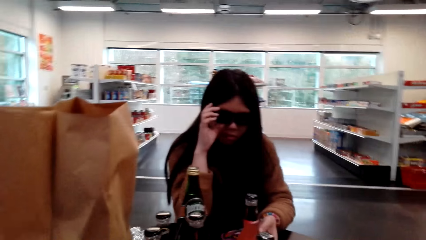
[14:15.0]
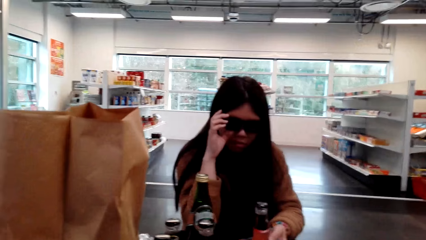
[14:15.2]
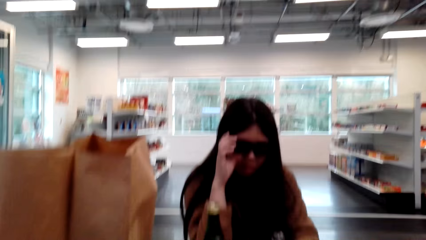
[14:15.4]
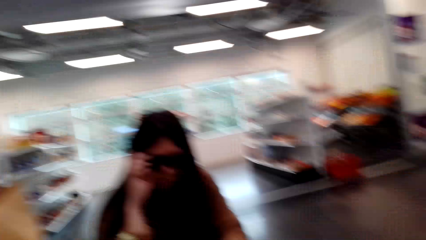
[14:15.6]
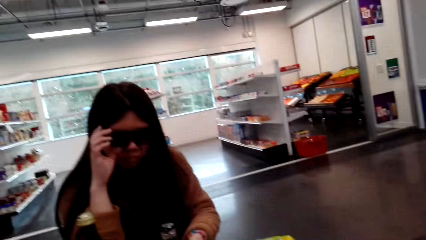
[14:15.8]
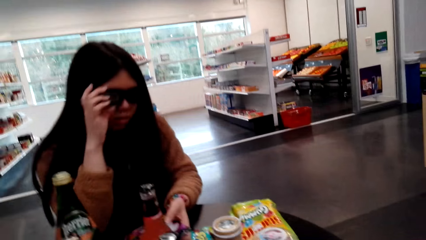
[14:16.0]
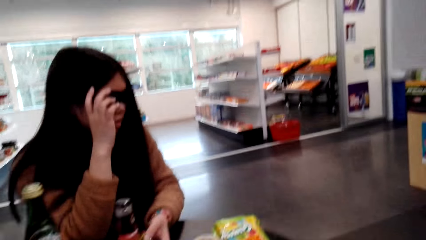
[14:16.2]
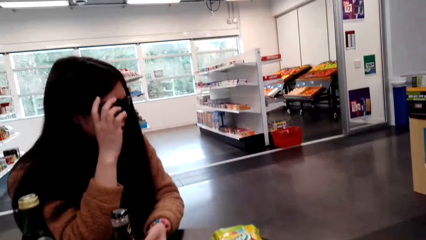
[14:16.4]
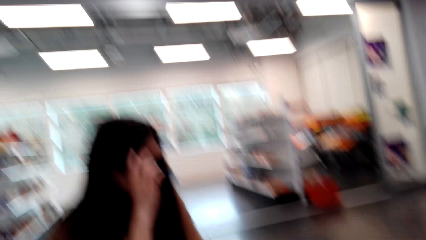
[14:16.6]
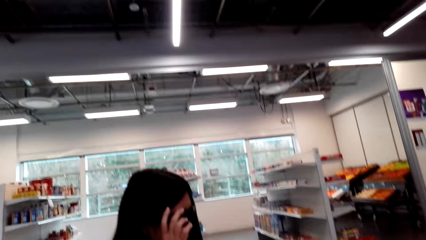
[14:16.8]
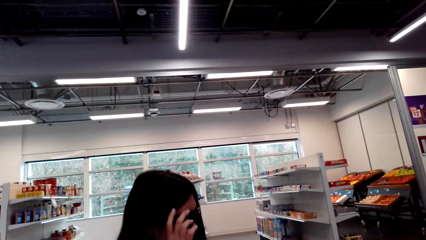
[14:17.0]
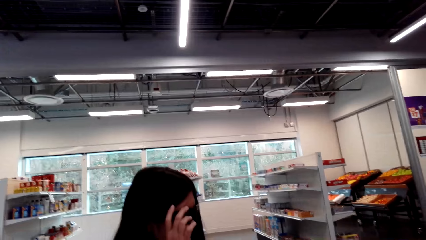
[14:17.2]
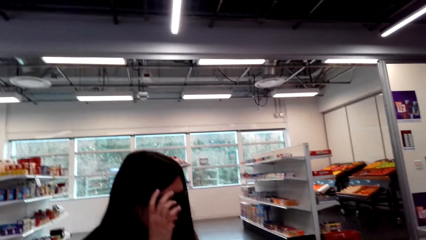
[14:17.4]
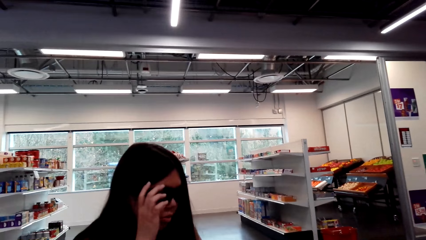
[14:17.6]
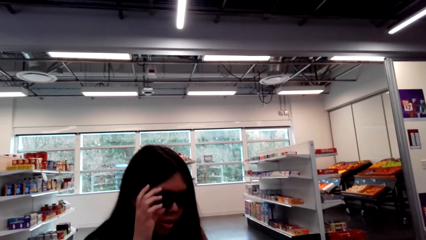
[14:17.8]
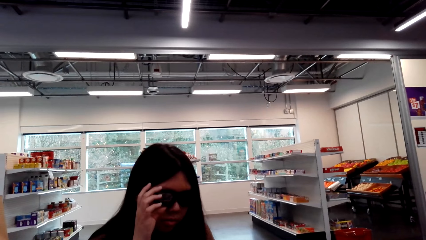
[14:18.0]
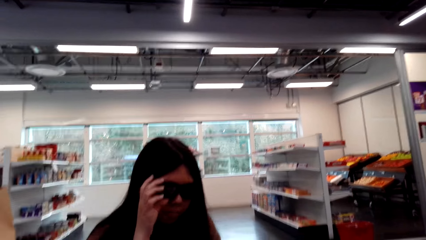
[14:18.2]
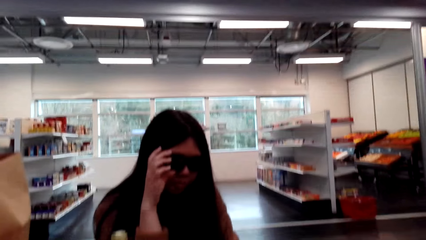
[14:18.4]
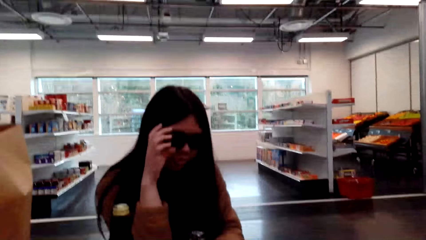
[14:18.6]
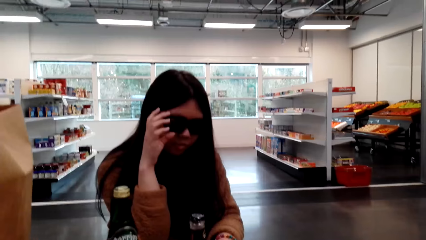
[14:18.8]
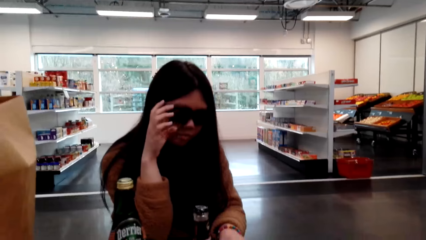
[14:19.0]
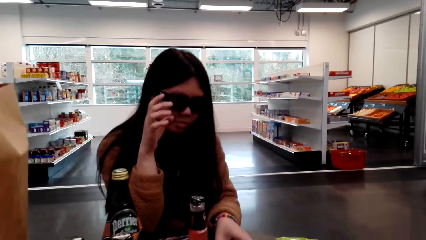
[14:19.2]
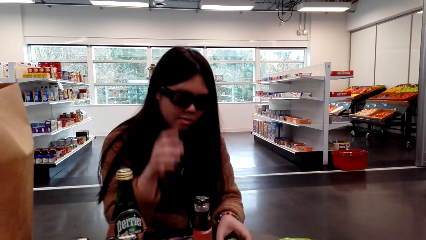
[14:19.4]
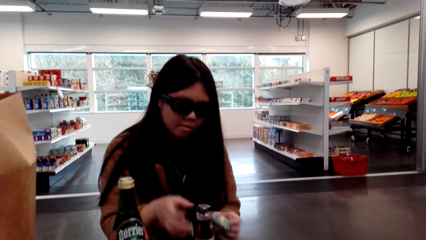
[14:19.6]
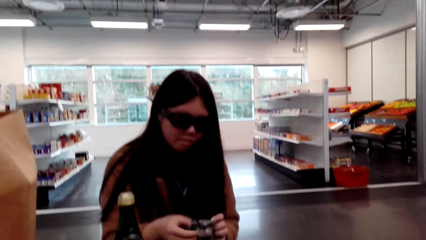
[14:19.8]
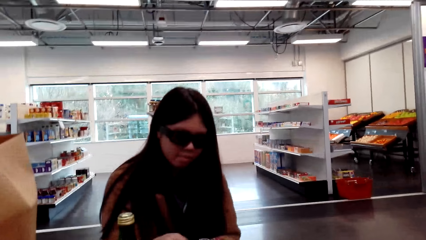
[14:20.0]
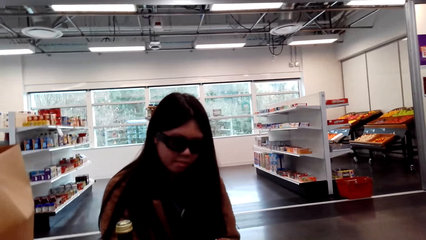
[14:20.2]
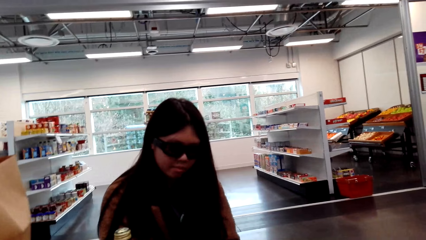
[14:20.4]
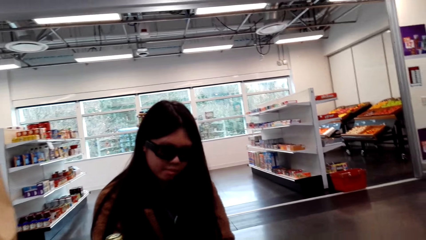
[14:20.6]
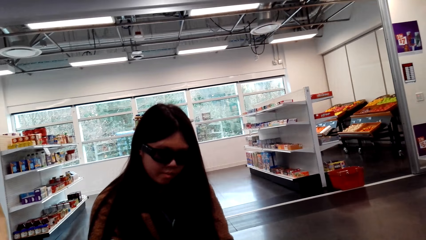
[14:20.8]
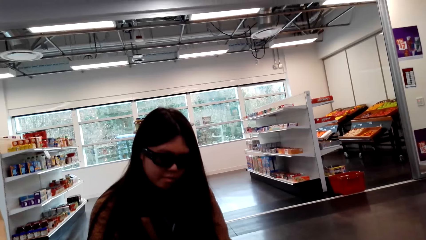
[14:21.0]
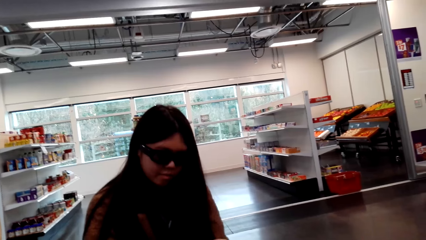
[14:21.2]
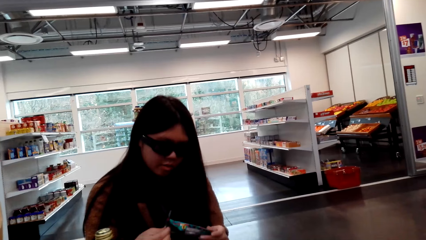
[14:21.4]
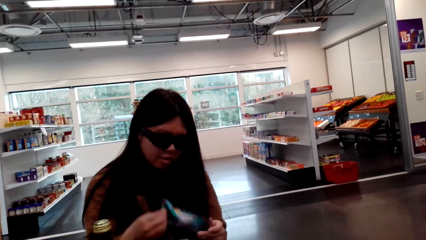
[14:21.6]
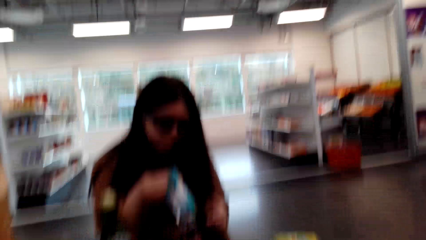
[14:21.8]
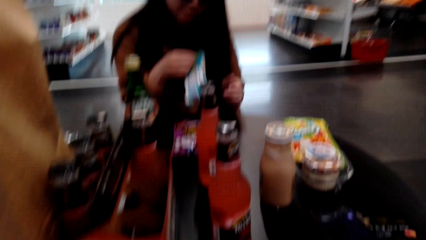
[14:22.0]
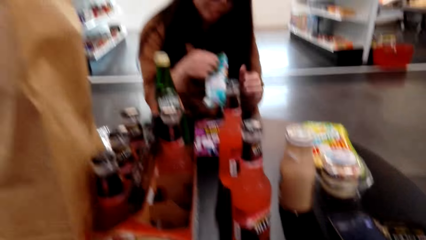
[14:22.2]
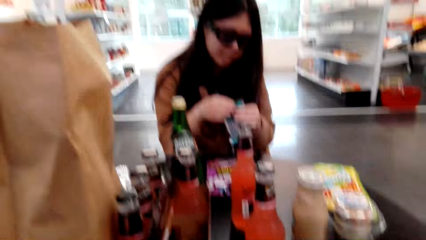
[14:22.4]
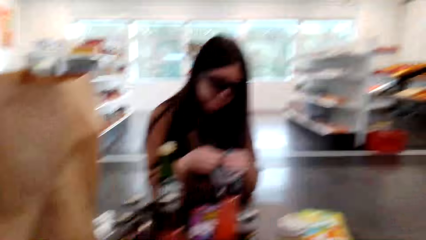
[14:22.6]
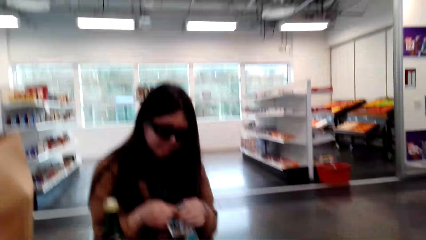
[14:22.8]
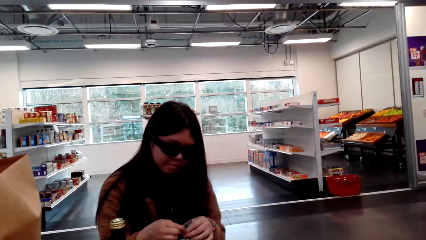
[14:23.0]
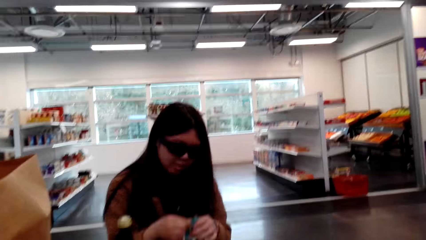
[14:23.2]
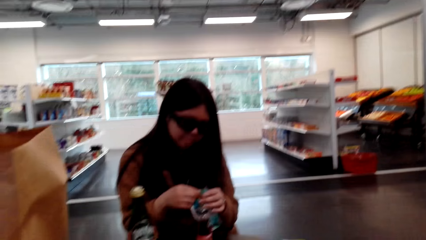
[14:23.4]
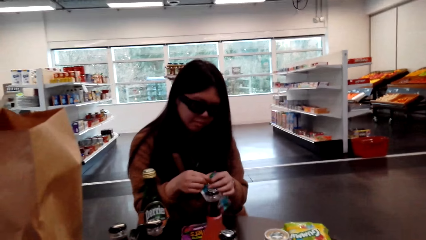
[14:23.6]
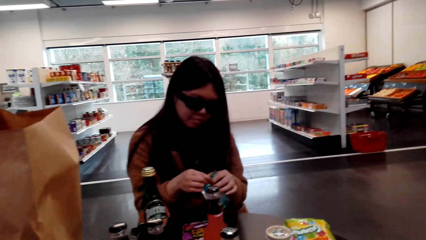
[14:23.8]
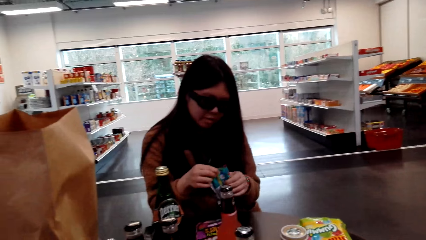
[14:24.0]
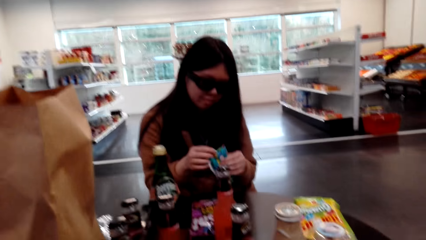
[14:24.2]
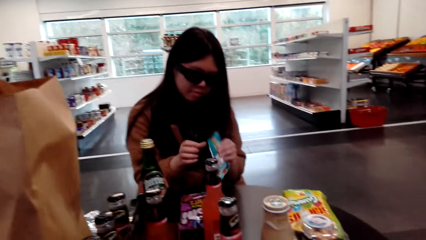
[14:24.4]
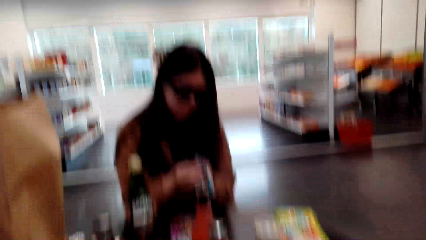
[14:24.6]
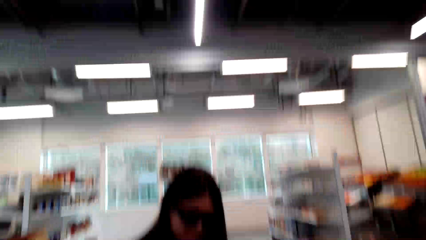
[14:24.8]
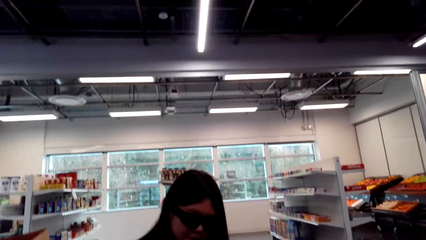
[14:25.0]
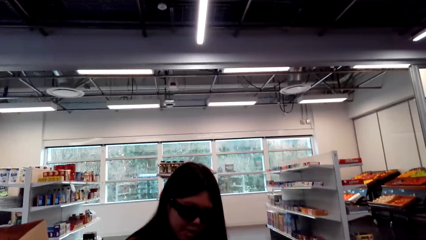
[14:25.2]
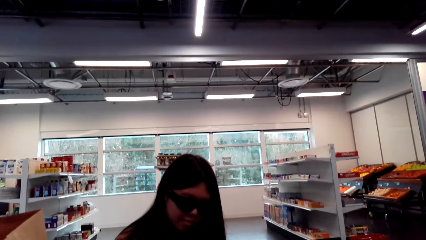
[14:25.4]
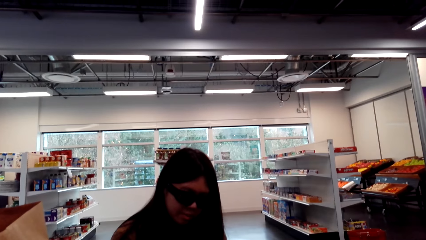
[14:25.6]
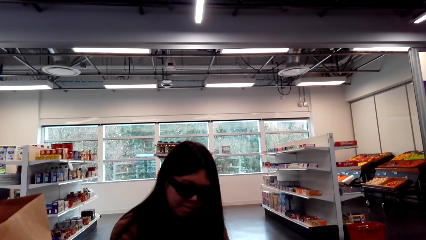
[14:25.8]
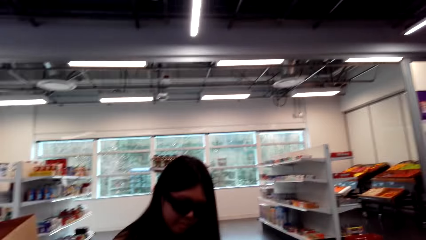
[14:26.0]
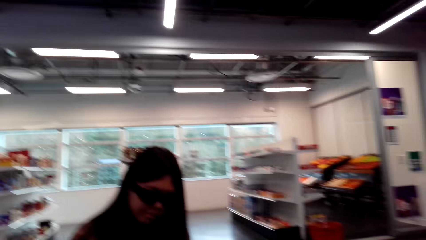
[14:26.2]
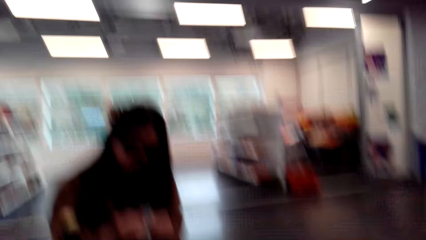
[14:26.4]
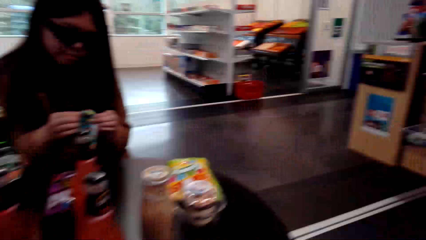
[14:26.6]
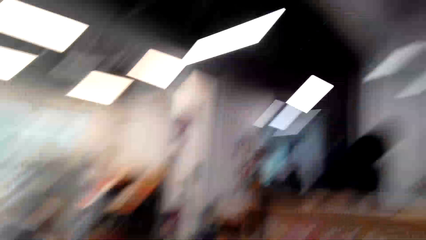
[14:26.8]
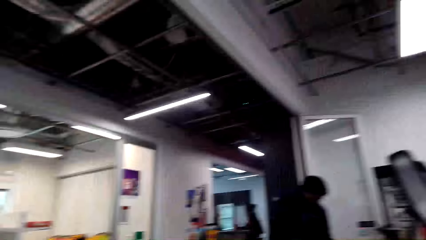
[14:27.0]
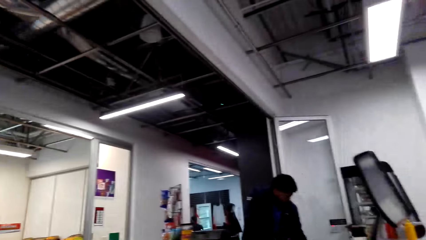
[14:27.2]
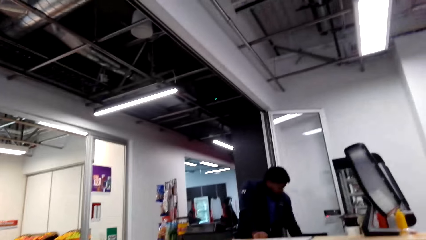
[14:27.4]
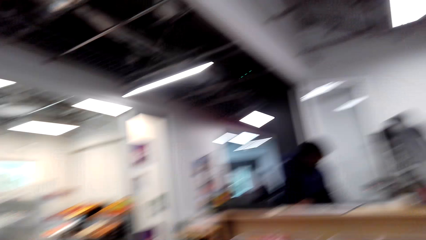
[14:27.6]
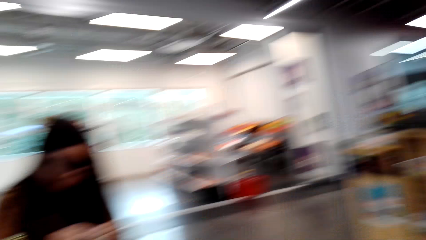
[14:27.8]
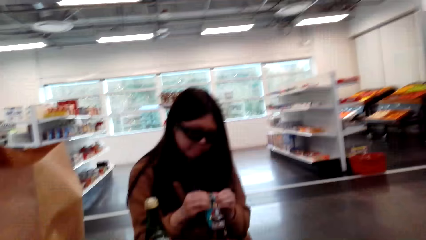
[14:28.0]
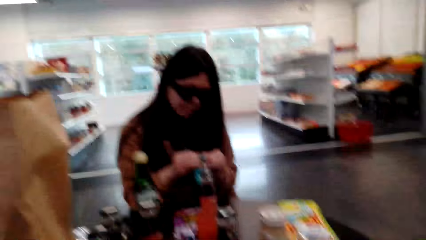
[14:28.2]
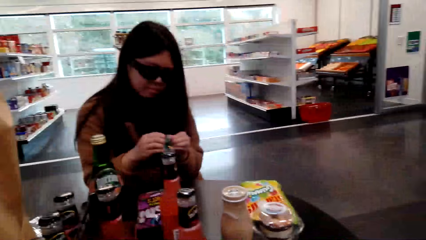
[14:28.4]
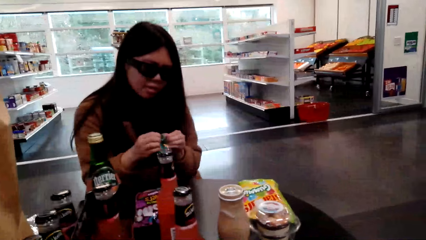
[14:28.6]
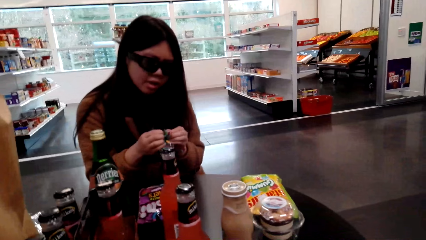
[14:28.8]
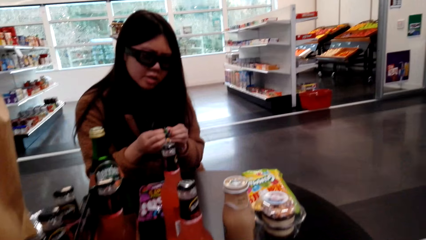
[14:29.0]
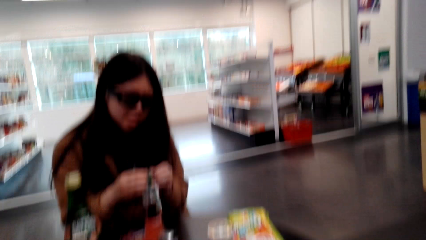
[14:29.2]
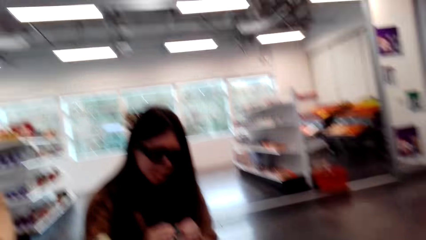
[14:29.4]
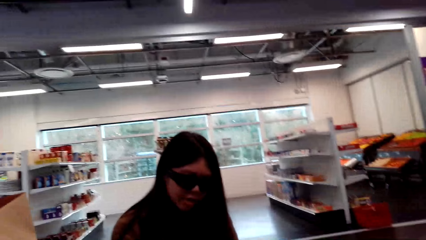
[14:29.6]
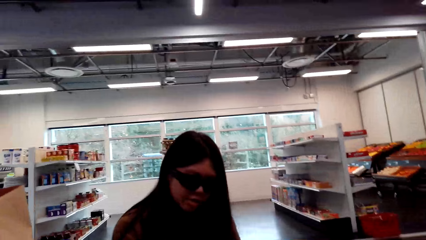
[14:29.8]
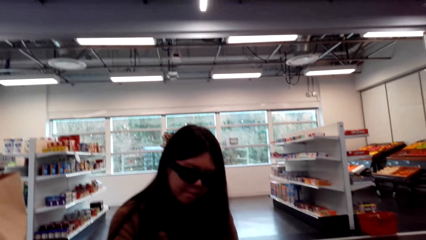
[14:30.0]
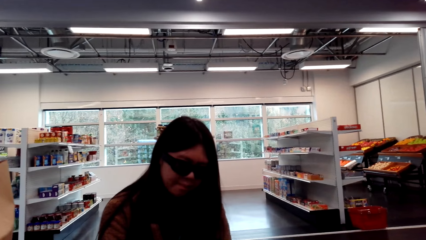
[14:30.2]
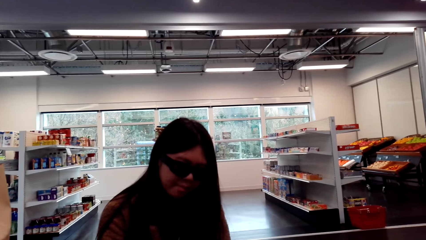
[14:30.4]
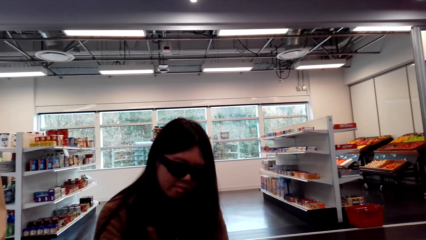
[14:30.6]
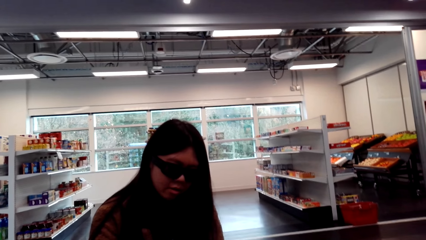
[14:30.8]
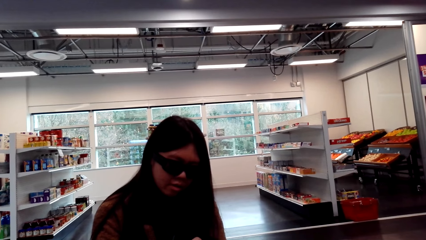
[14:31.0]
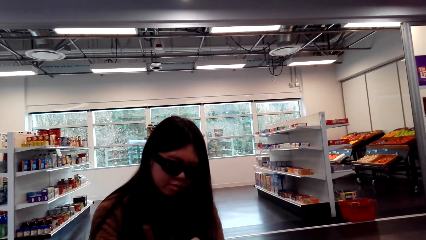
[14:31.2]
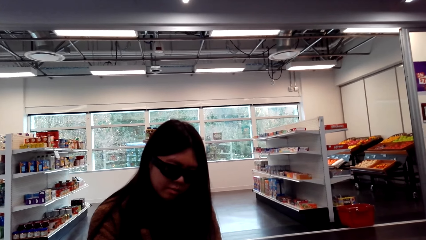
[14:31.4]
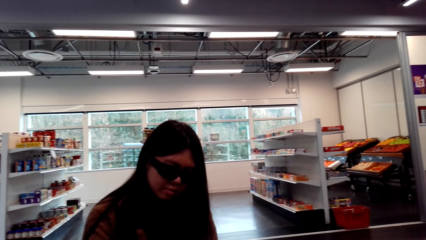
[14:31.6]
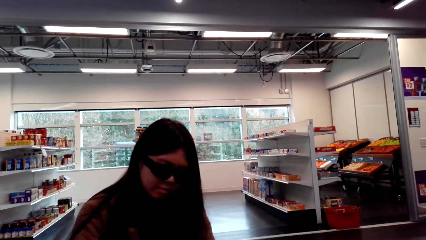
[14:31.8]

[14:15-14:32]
The camera wearer talks with the lady. The lady touches the glasses. The camera wearer talks with the lady, looks around, and laughs. The lady holds the candy package. The camera wearer talks with the lady. The lady speaks to the camera wearer. The camera wearer laughs, looks around the supermarket, and opens the candy package. The lady speaks to the camera wearer.
